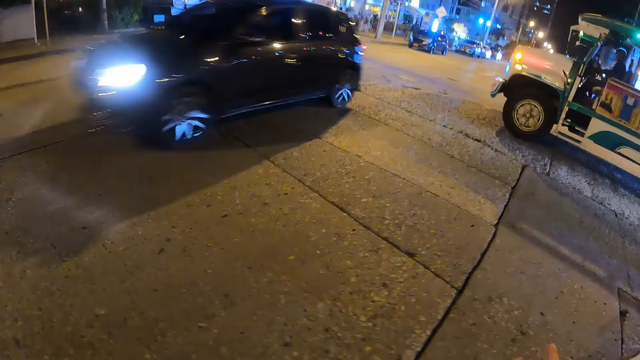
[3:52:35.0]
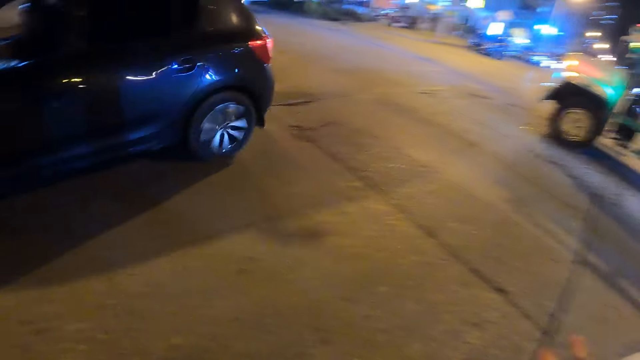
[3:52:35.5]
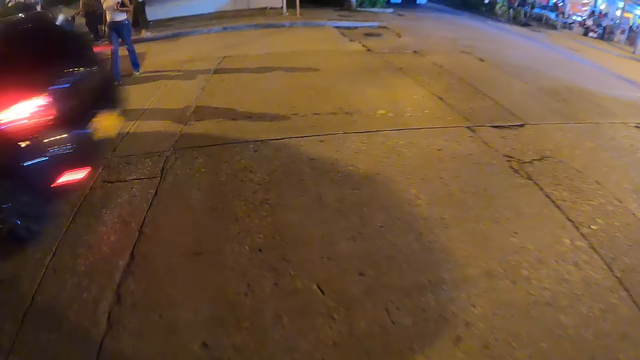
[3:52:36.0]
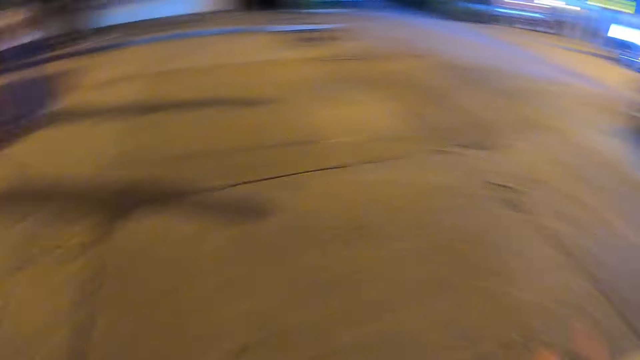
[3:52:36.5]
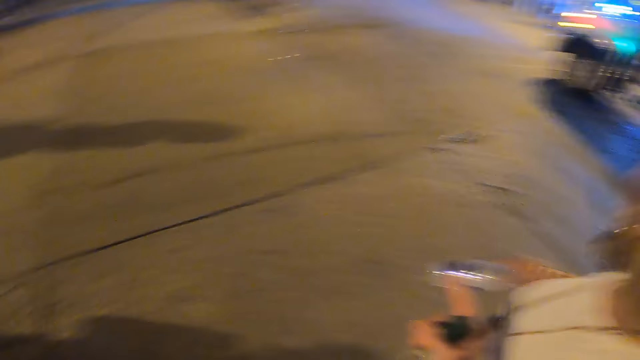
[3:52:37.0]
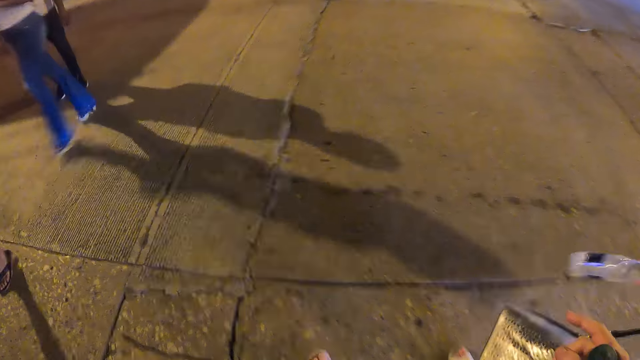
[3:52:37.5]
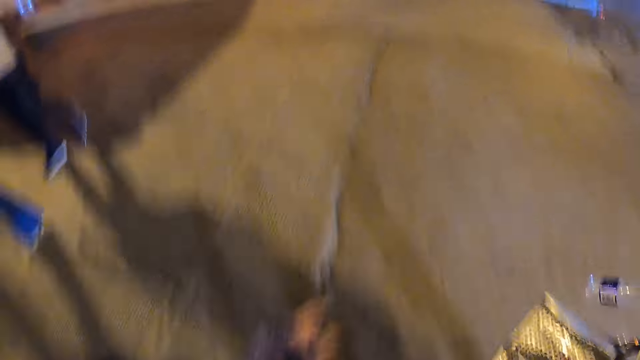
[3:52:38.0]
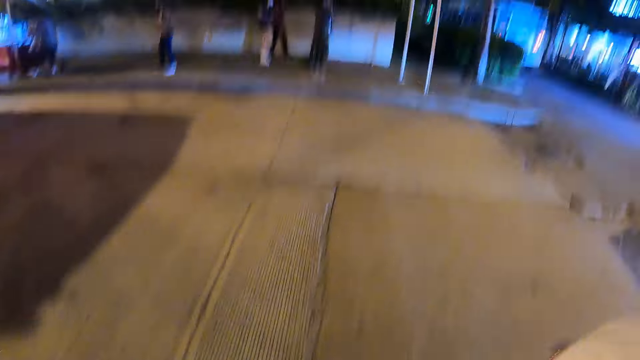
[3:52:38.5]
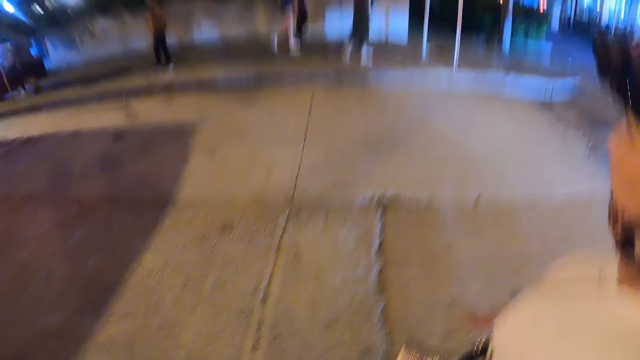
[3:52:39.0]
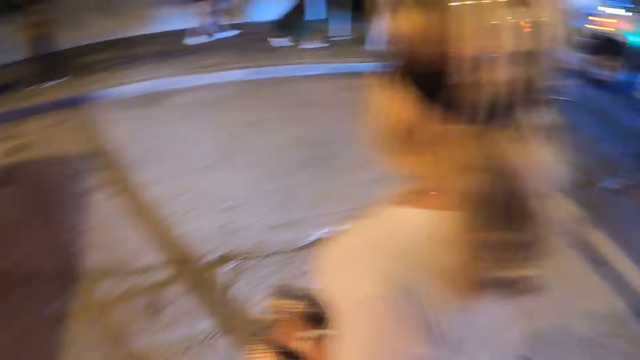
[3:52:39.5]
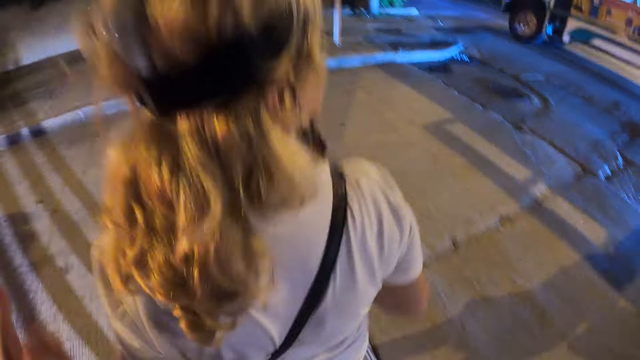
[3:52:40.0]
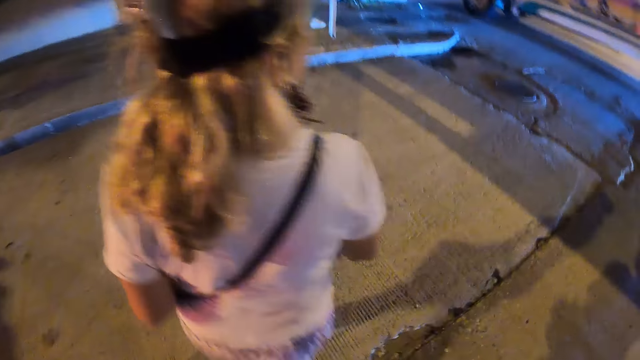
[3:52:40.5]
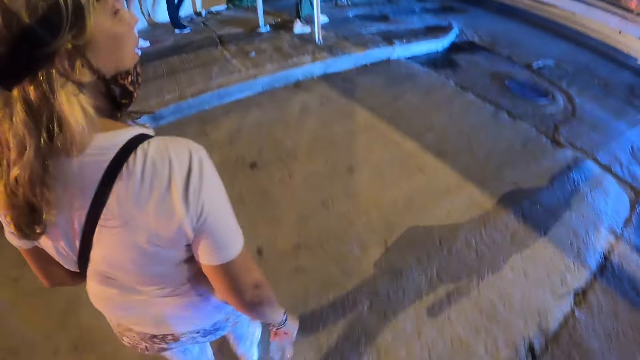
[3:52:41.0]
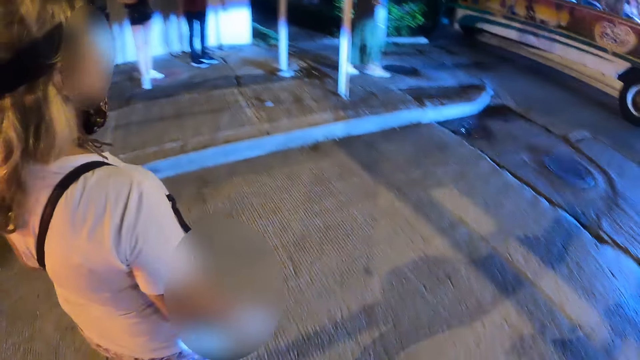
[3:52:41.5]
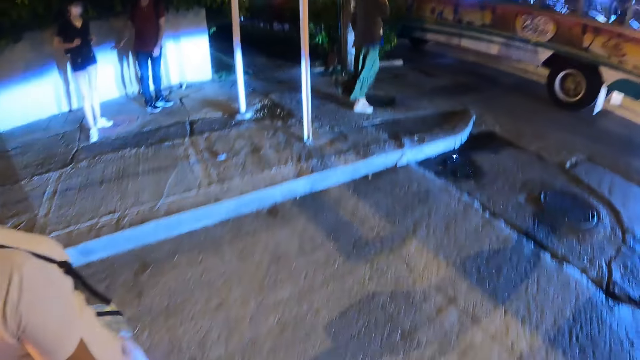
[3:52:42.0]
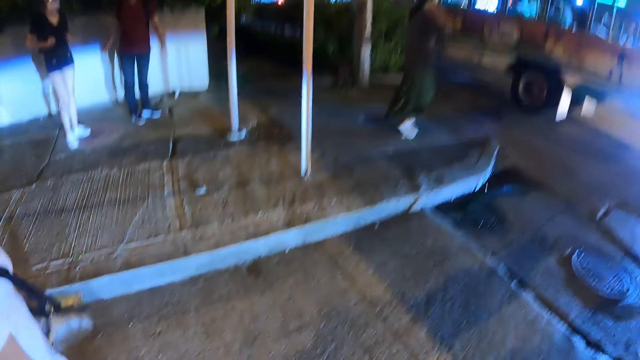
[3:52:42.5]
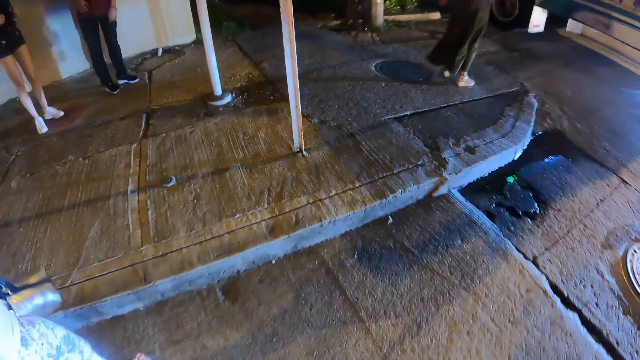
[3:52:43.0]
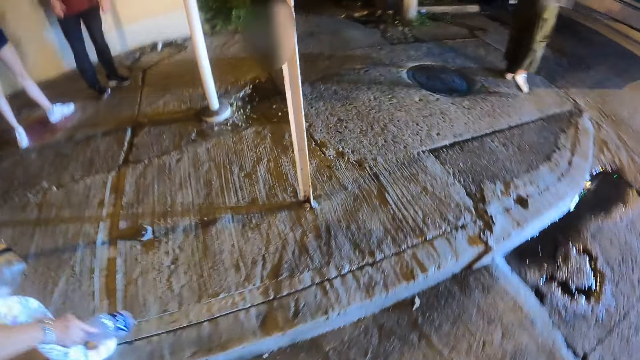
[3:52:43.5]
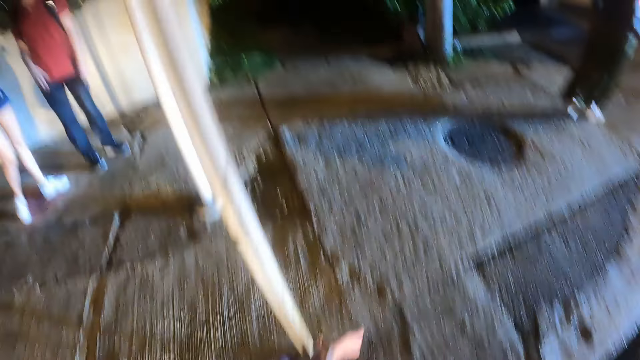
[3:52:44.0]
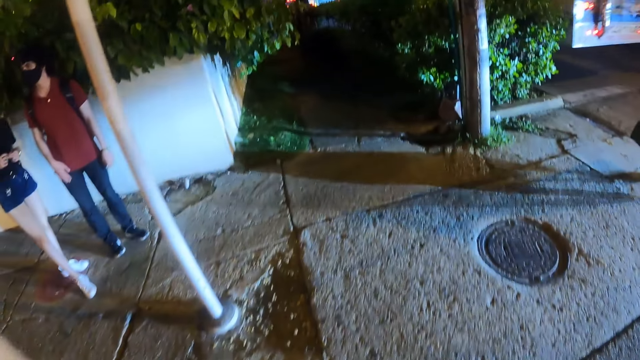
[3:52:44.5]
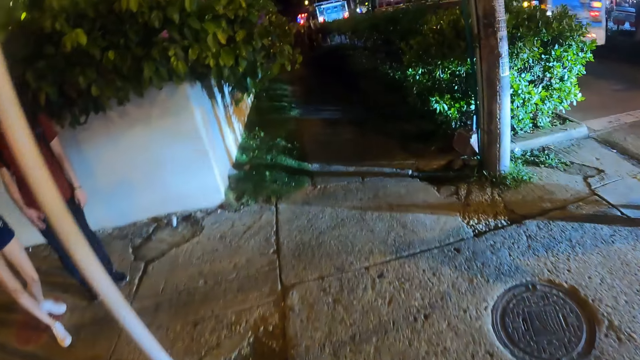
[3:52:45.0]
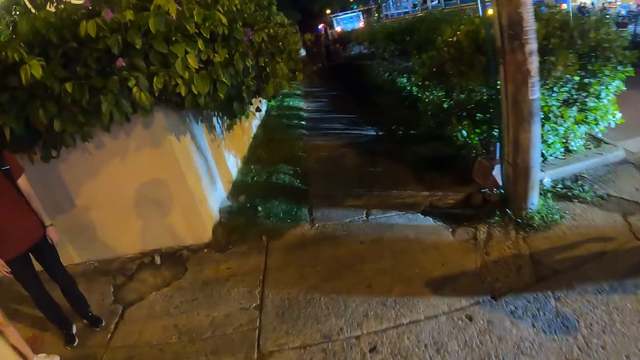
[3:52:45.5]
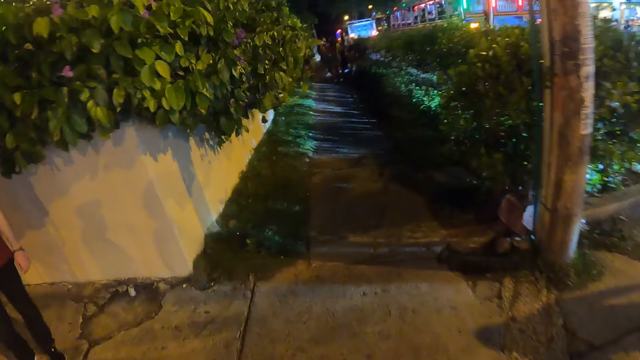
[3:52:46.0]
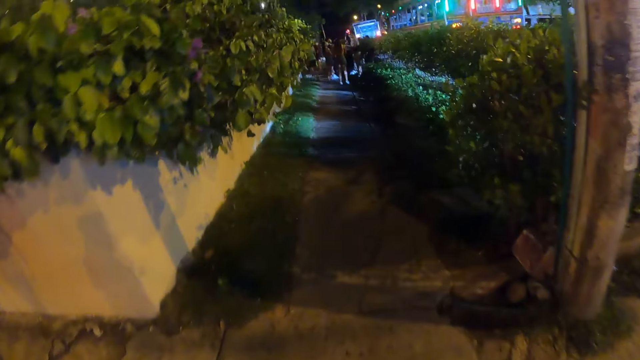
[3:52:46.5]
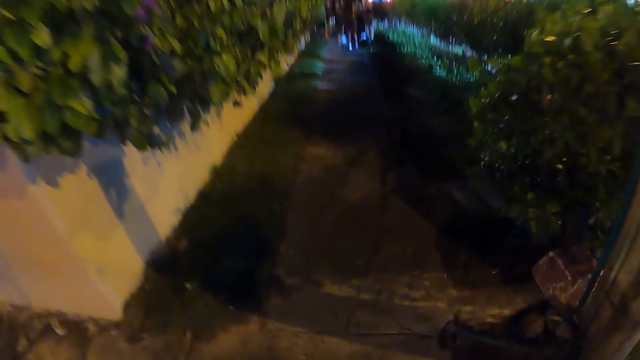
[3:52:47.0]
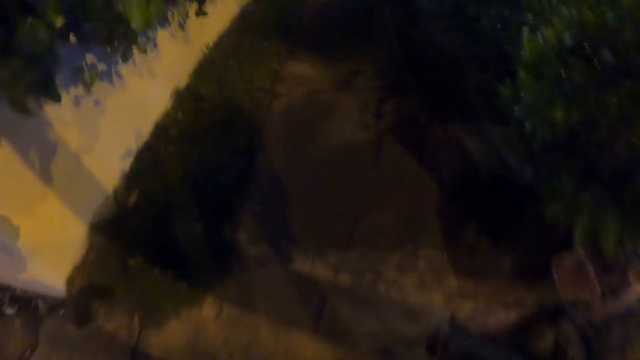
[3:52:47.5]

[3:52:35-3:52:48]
The camera wearer points at the wall. They cross the road with a woman. They walk with the woman on the pathway.

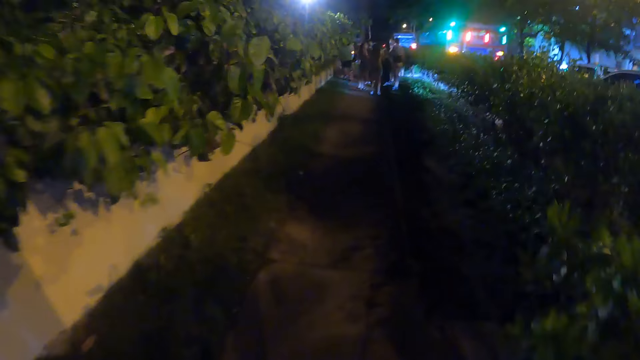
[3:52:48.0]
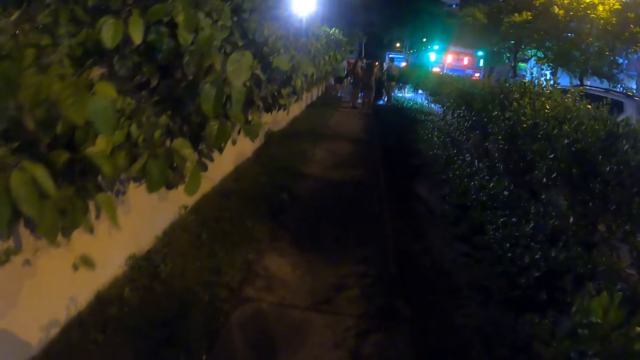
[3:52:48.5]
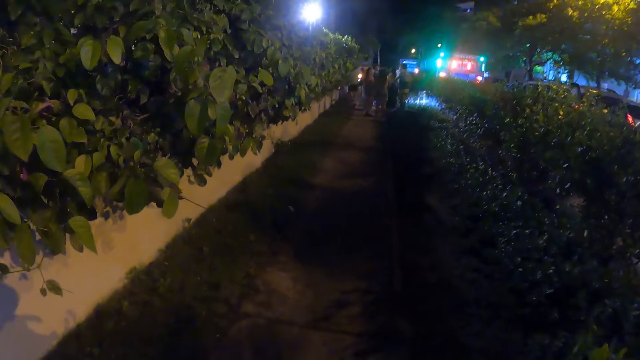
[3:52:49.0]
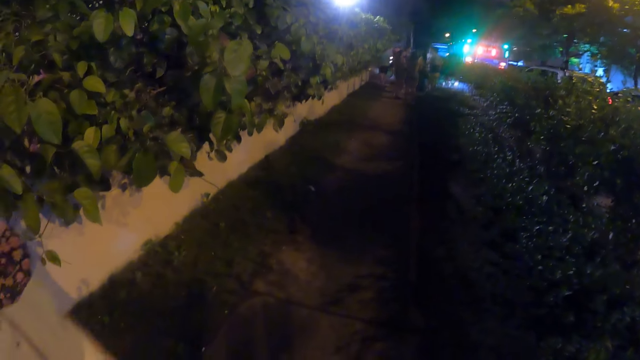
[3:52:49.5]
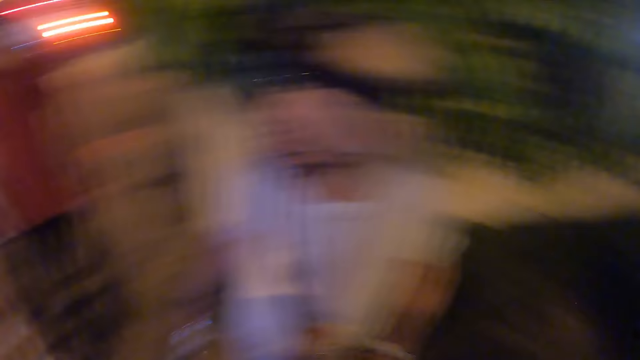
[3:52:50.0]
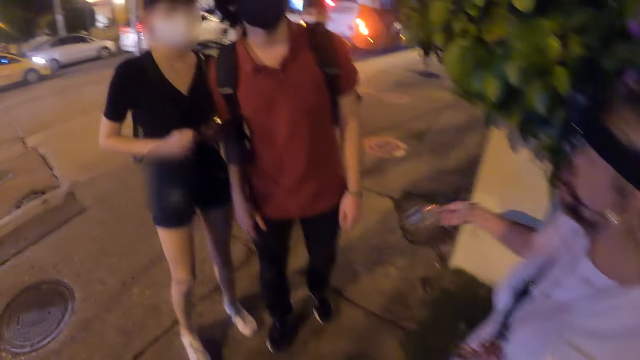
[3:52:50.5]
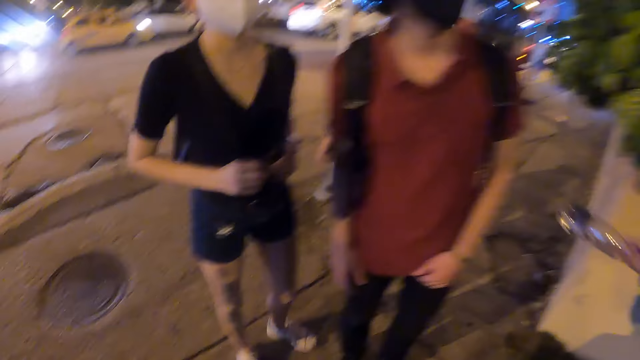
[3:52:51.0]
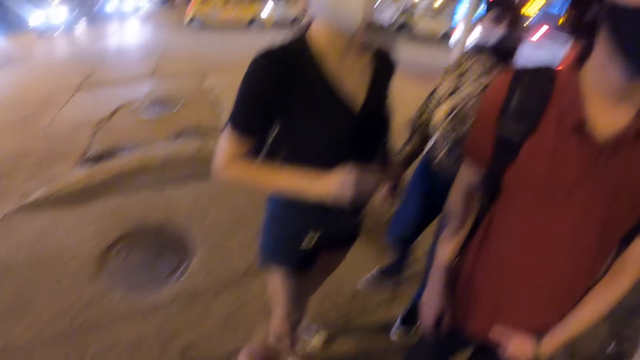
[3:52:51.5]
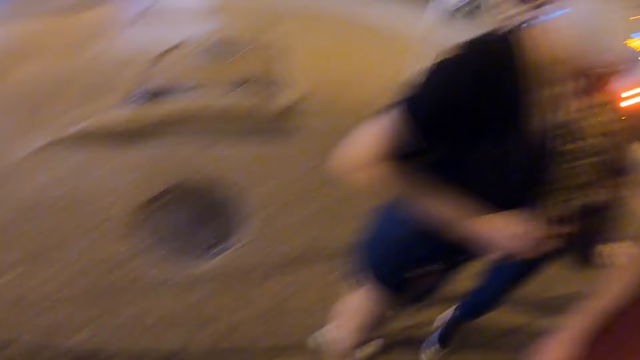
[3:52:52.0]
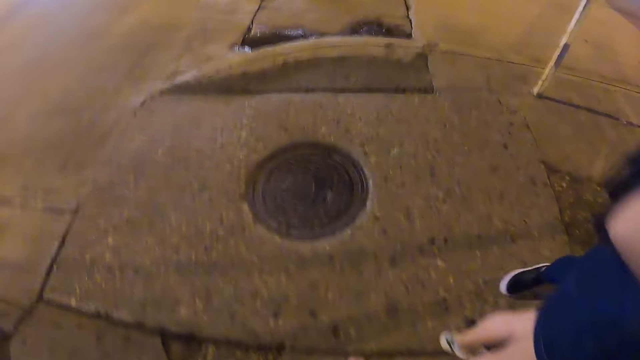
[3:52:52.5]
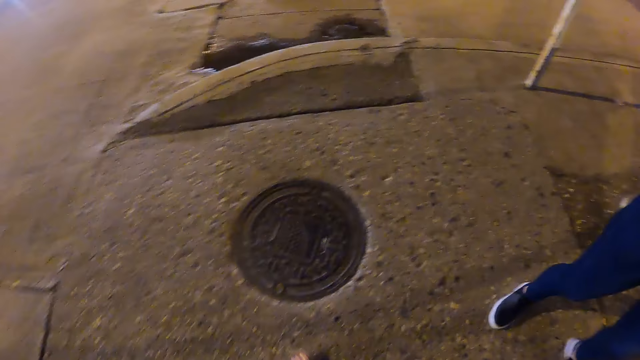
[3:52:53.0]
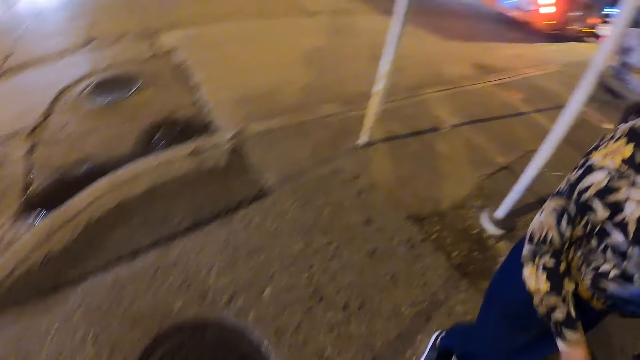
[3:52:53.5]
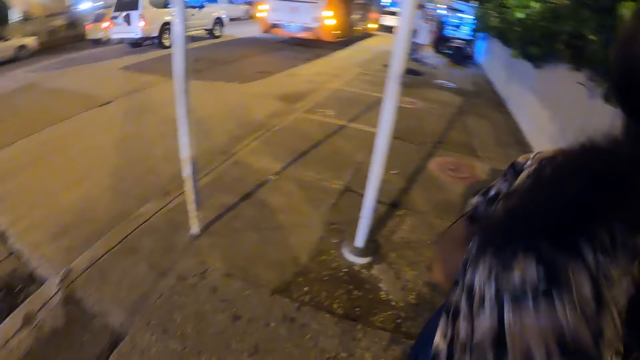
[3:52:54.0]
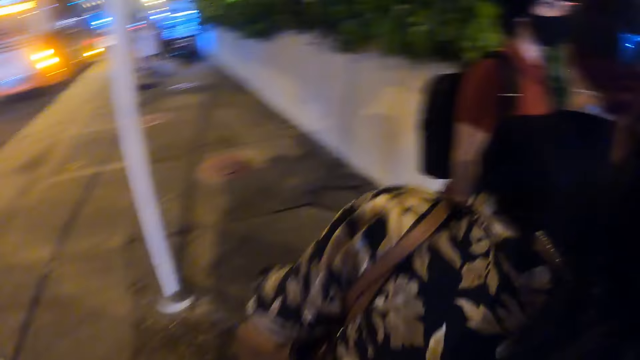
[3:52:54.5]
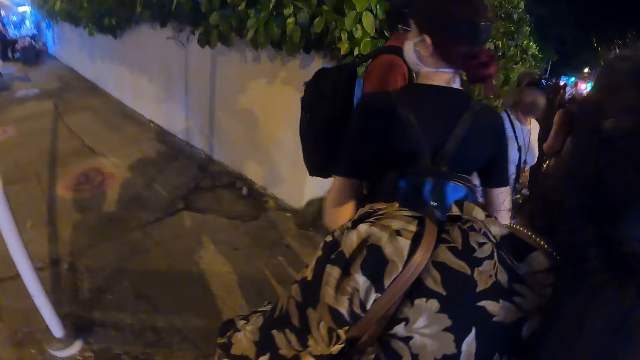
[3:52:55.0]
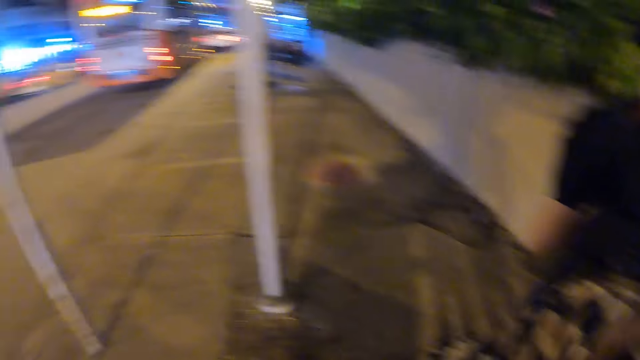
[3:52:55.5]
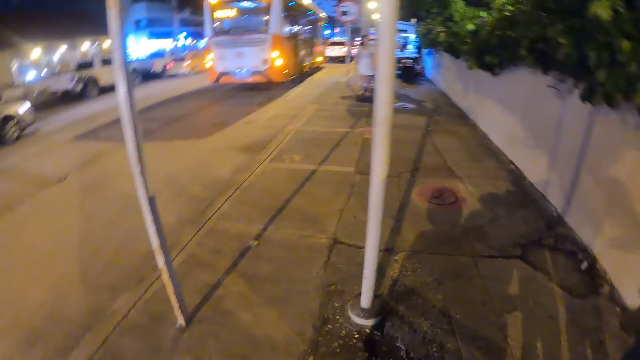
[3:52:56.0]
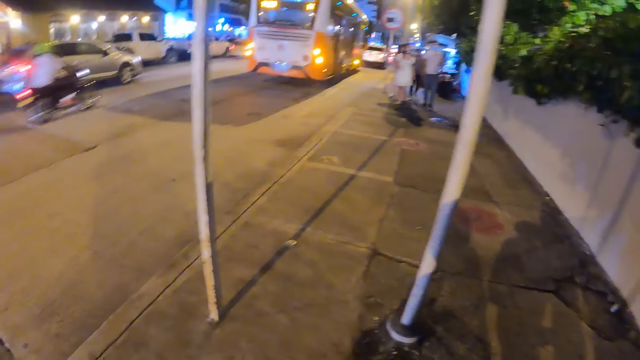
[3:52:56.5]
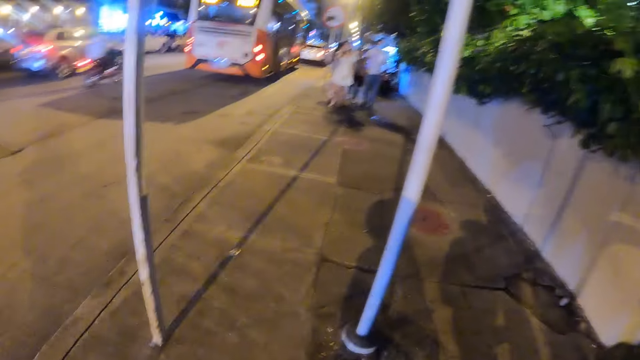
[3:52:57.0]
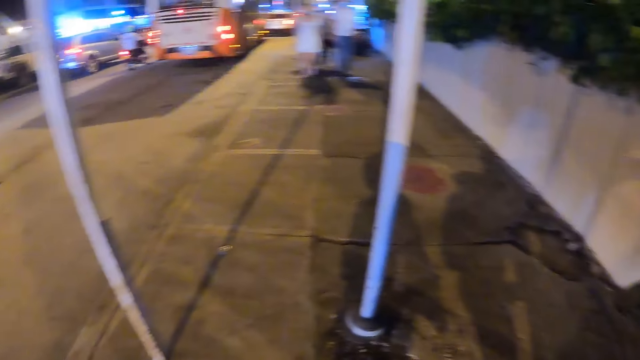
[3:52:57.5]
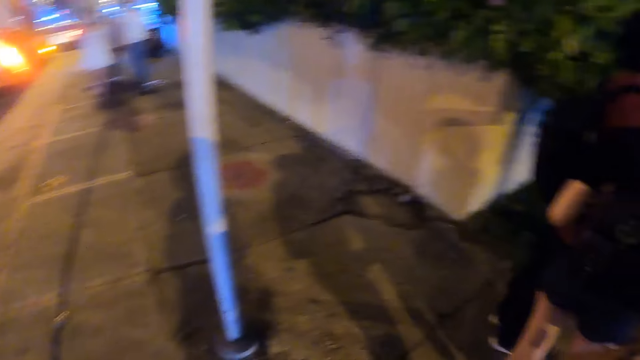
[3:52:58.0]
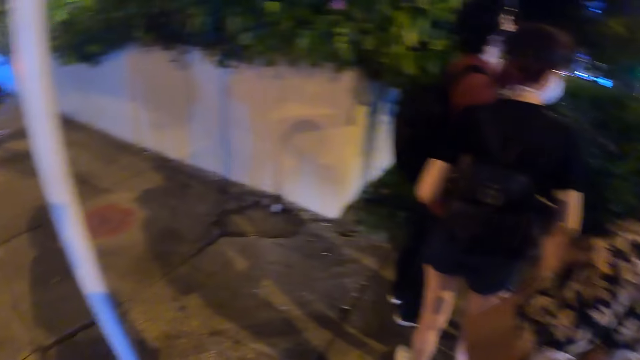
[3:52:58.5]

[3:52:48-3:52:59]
The camera wearer turns towards a woman and a man. A lady engages the camera wearer. The camera wearer looks around the road. They interact with the first woman, the other woman and the man. A third woman walks towards the other woman and the man. The camera wearer walks towards the third woman on the pathway. They look around the road, stare at the compound, and look around.
